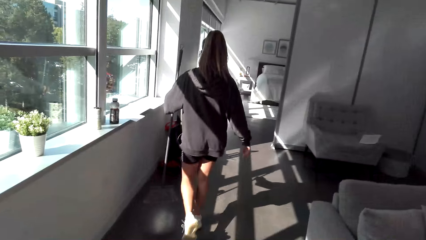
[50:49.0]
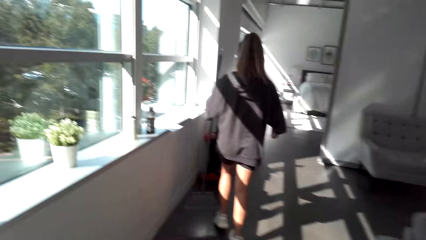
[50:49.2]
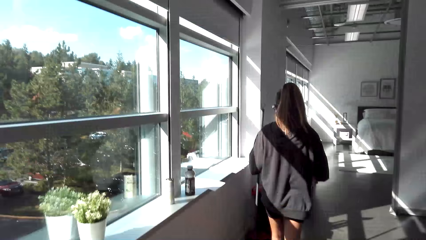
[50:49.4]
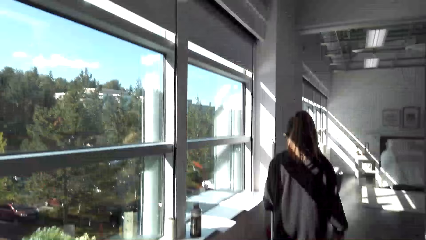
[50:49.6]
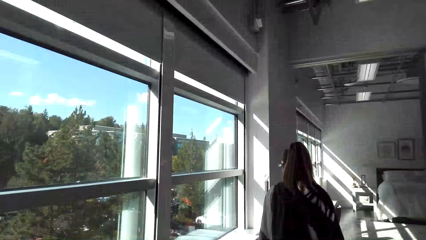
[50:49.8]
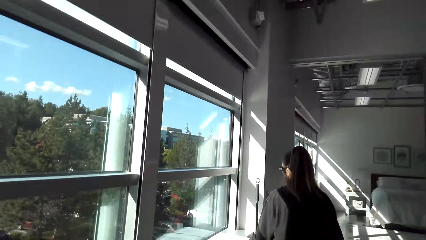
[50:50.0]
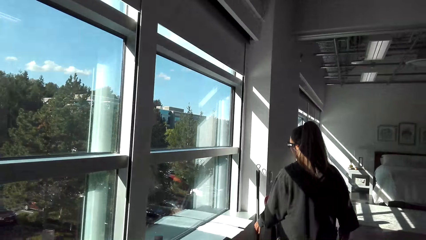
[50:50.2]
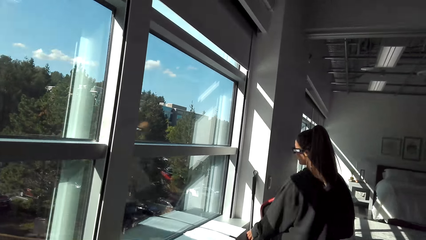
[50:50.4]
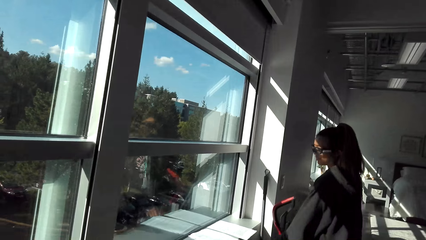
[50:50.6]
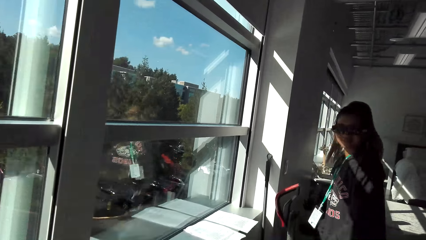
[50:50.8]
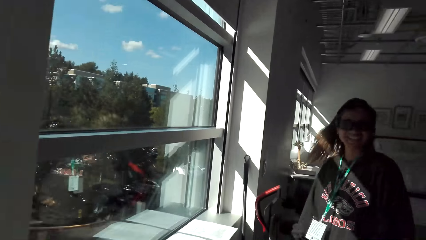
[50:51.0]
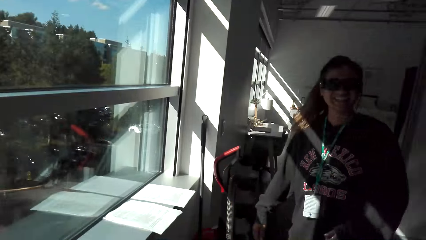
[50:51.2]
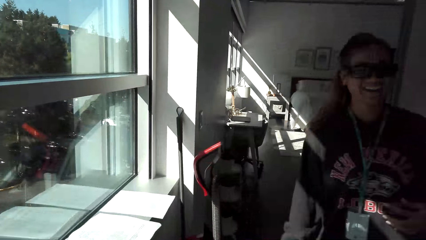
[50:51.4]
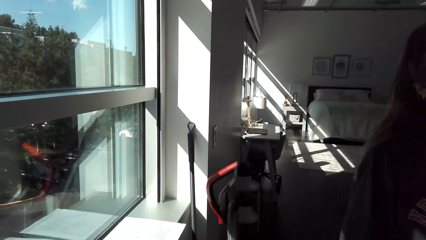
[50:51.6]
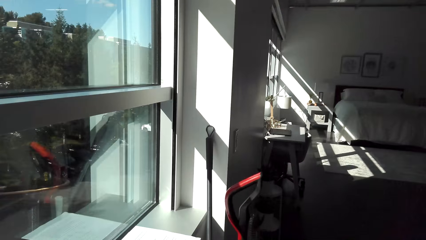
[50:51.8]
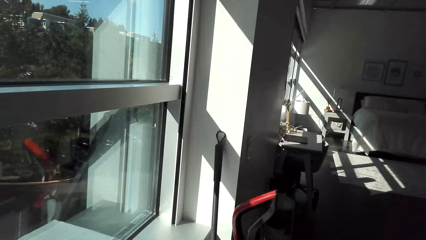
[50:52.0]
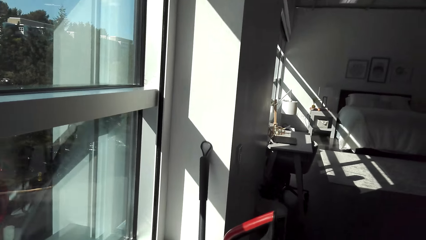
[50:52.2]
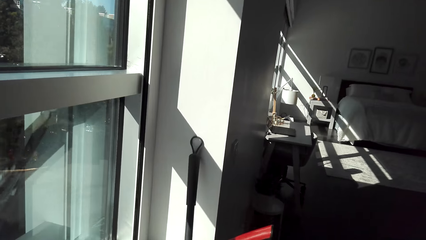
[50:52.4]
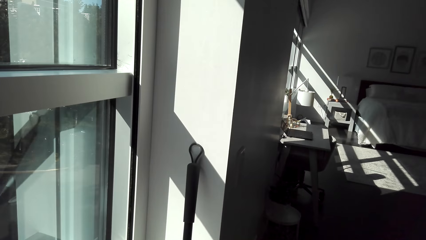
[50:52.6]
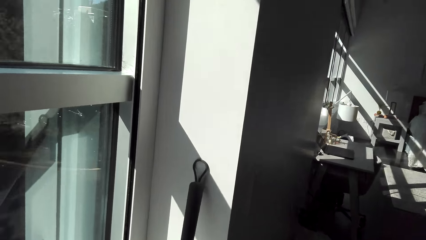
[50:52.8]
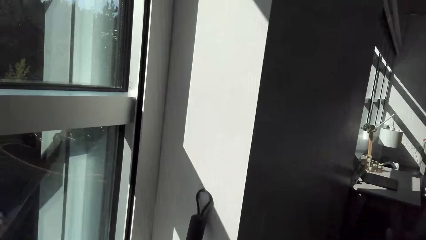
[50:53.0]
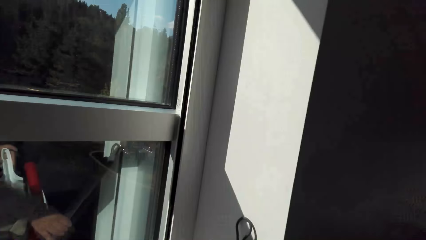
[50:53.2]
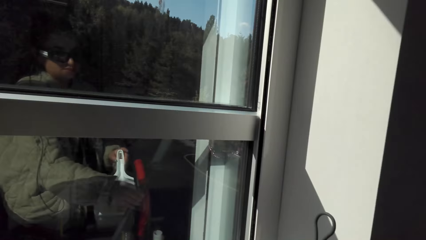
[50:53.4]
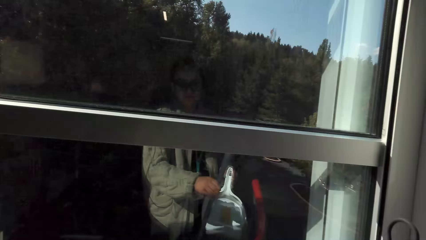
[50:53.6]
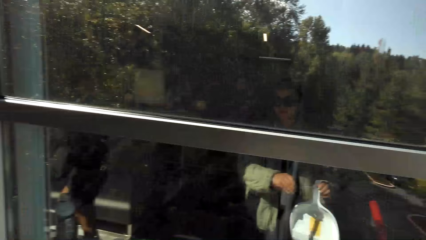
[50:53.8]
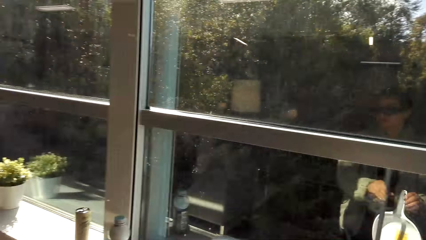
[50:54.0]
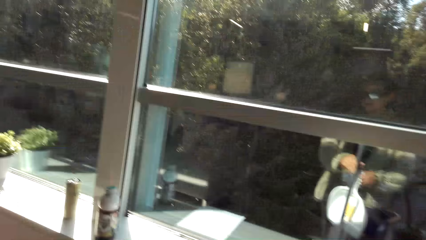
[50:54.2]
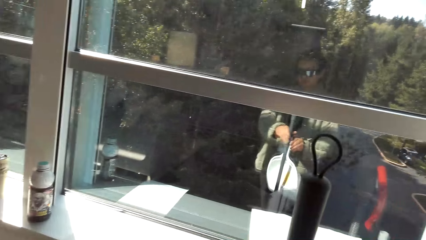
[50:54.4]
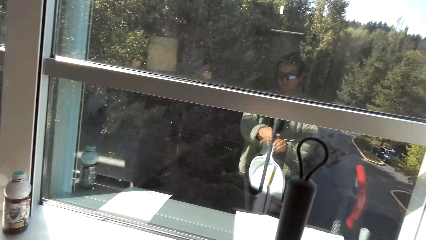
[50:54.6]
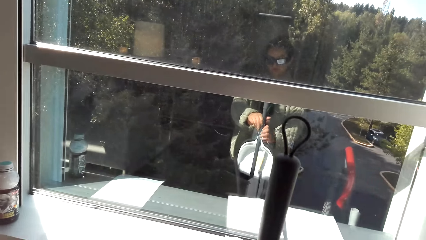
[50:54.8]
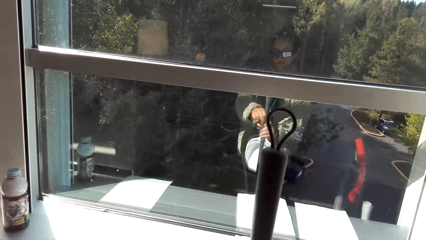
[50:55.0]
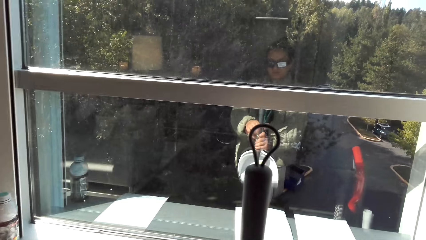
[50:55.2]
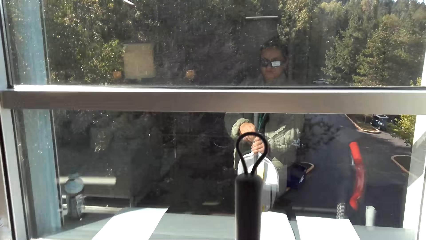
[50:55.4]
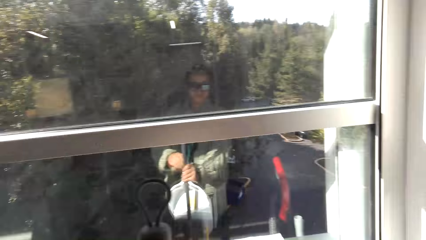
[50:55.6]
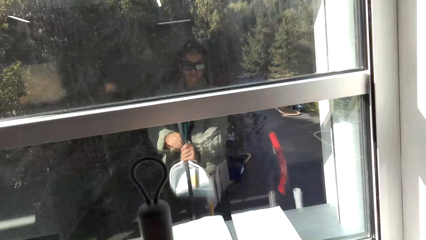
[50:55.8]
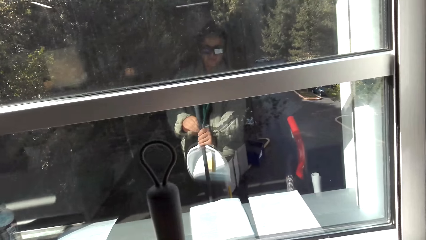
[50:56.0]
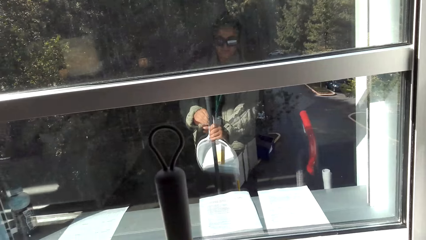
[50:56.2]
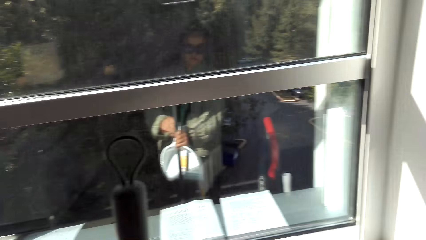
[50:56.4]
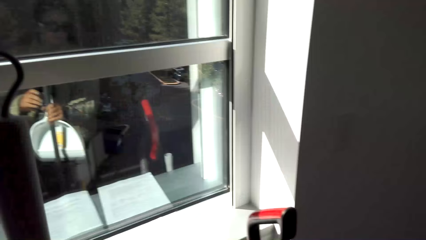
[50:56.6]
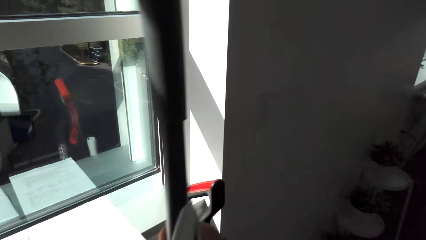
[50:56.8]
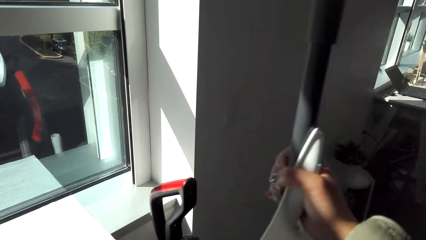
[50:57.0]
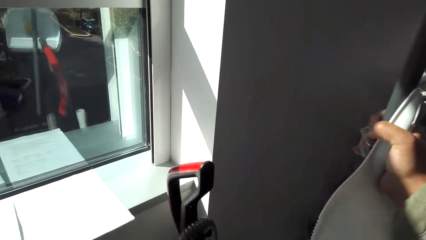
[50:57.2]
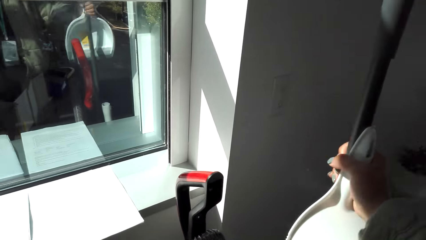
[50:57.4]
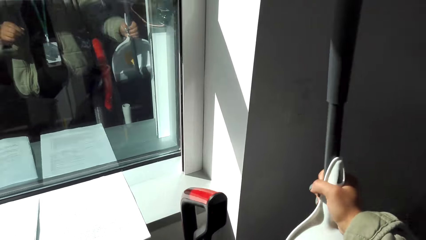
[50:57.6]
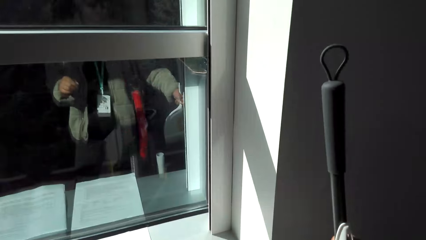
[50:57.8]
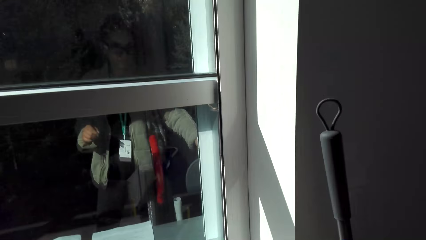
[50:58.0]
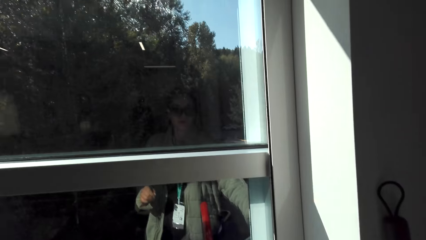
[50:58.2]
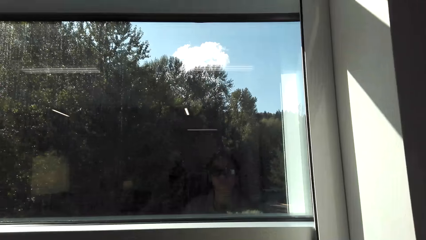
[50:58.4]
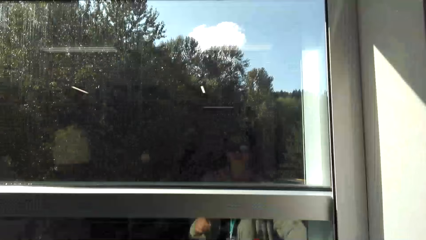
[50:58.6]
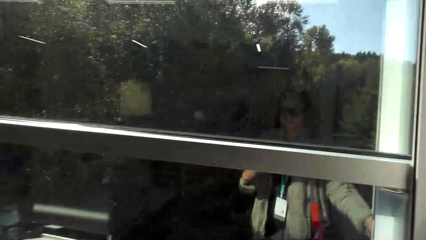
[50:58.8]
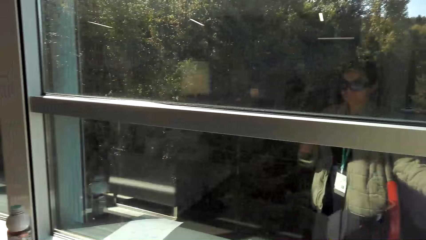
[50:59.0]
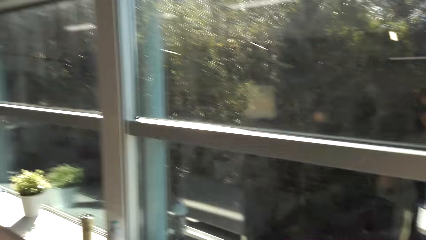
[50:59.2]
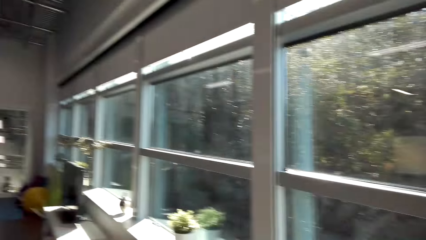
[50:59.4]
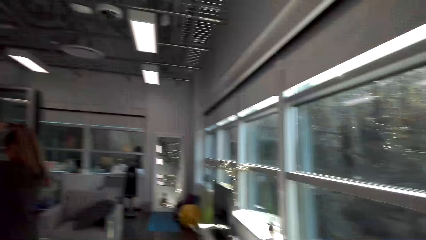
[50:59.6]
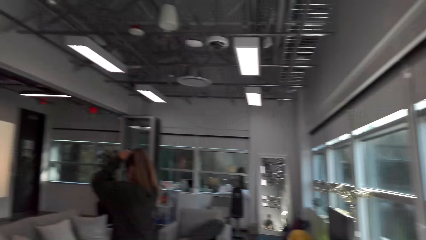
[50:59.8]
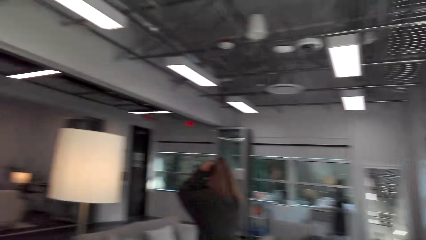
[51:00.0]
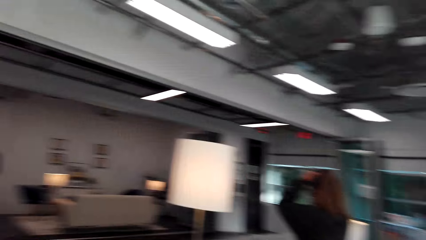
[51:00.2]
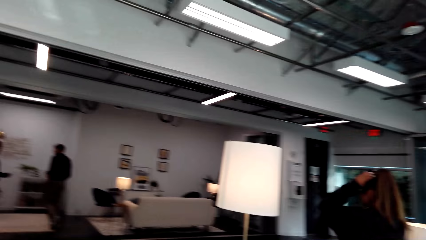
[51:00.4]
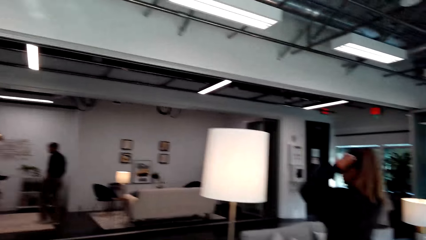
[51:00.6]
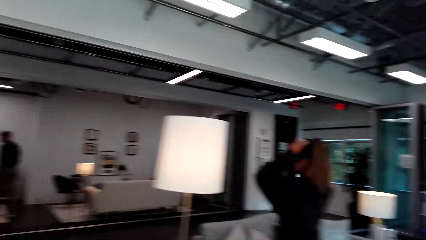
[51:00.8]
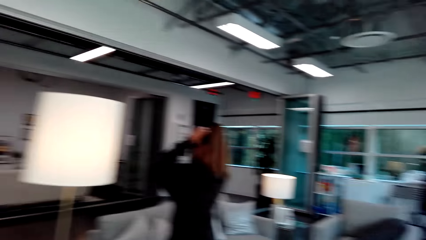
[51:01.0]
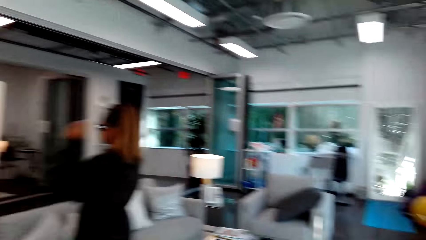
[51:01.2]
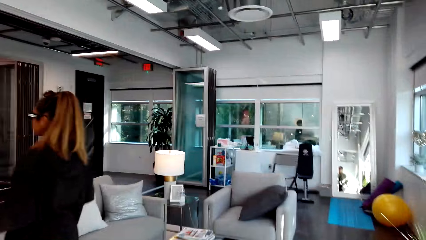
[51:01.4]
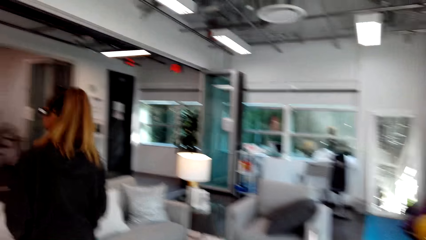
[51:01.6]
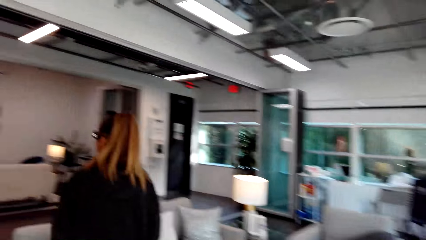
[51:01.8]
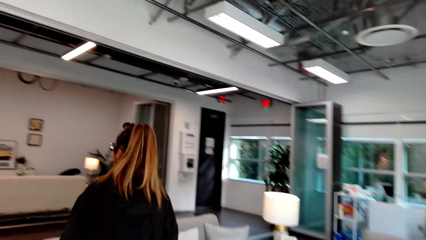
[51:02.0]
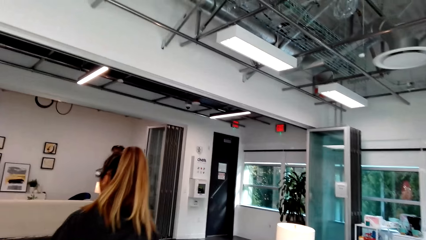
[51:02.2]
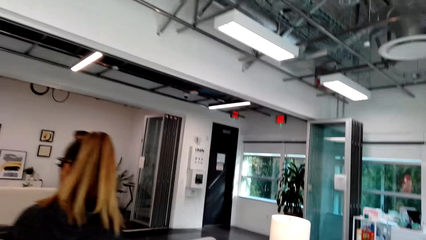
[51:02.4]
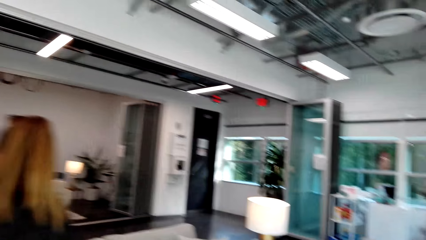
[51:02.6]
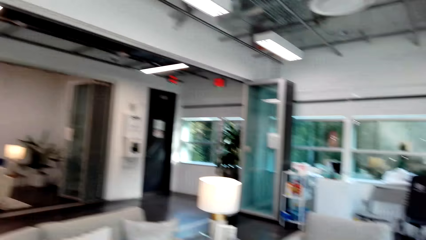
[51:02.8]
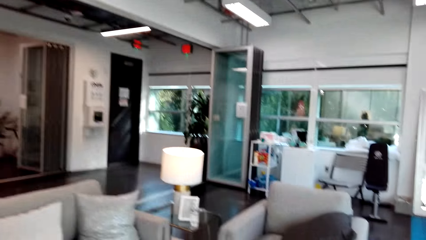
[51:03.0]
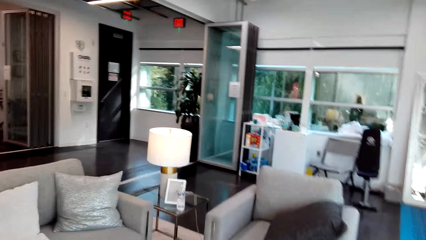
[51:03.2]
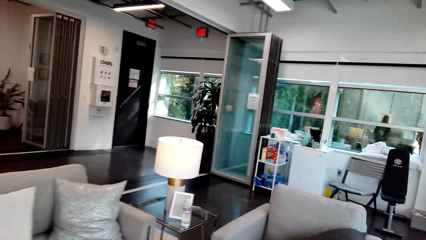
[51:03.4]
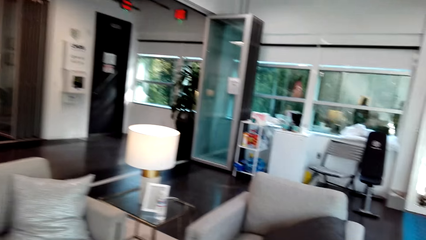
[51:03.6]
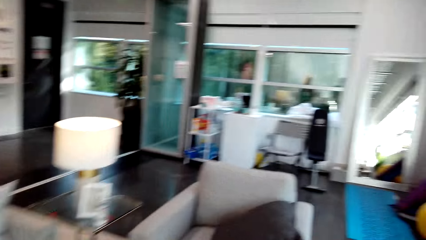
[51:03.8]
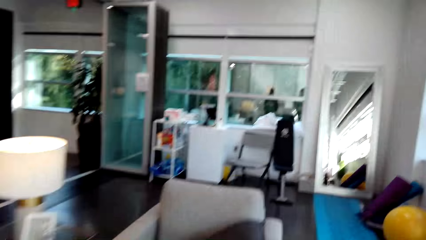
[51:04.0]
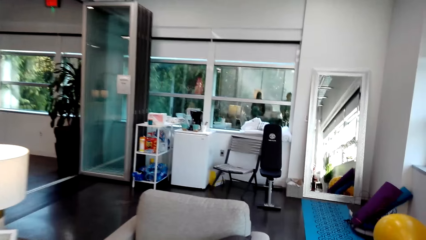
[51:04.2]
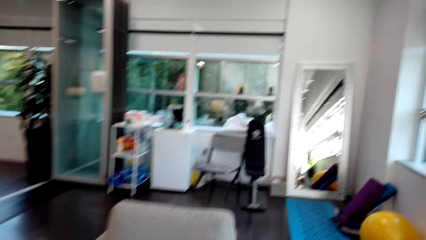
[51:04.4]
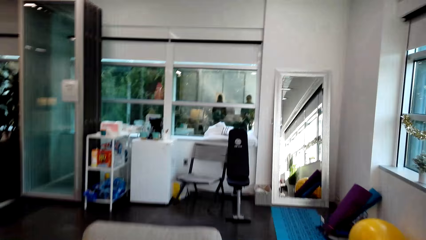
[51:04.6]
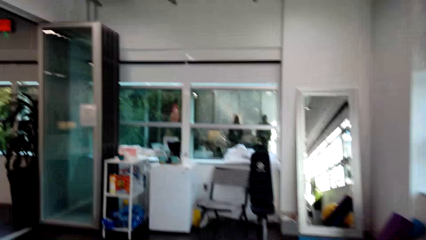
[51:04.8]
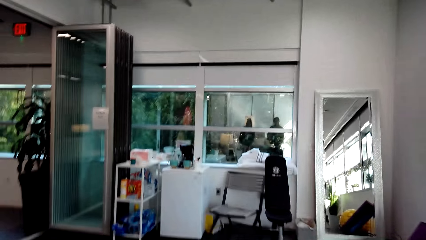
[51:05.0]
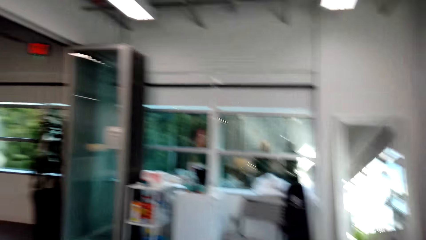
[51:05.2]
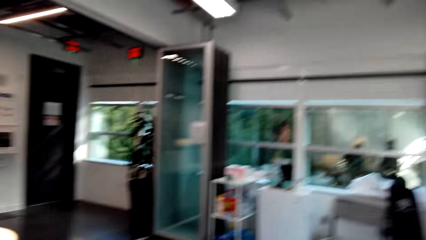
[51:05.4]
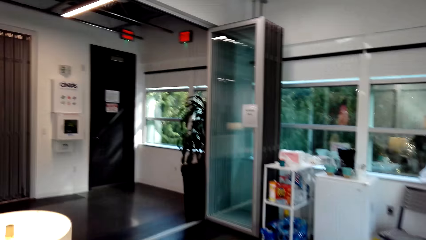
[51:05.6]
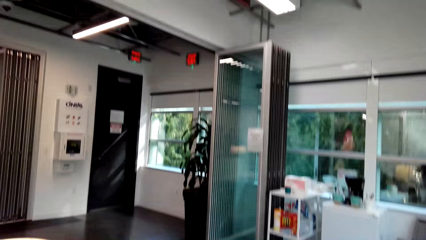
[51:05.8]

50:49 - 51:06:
The camera wearer talks to a person. They look around. They lean the broom and the hand dust pan against the wall. They walk ahead.
